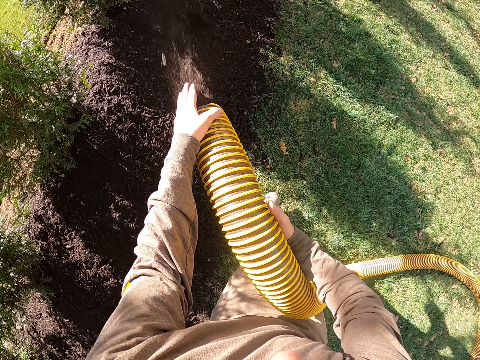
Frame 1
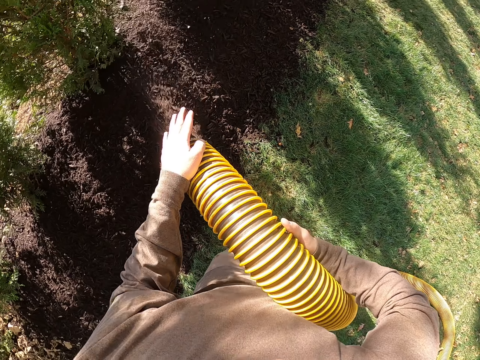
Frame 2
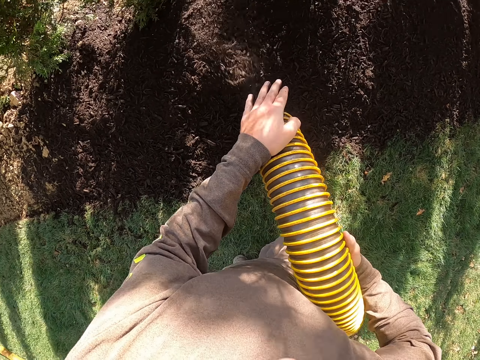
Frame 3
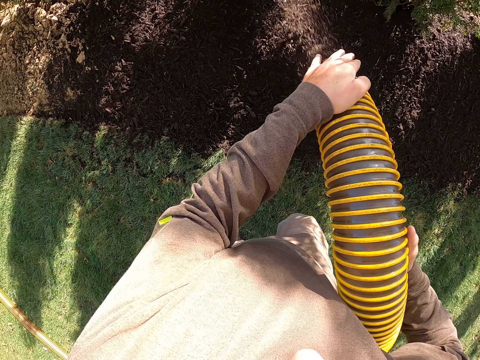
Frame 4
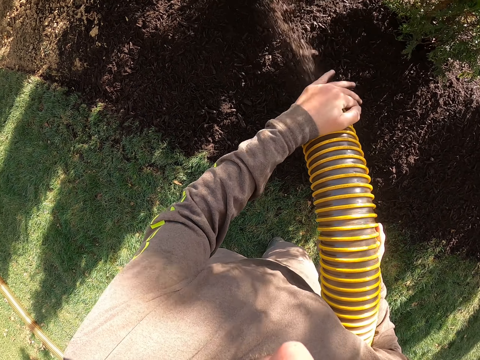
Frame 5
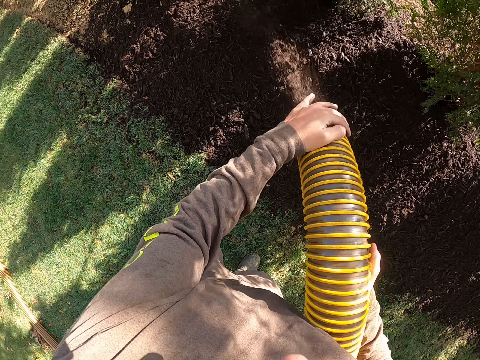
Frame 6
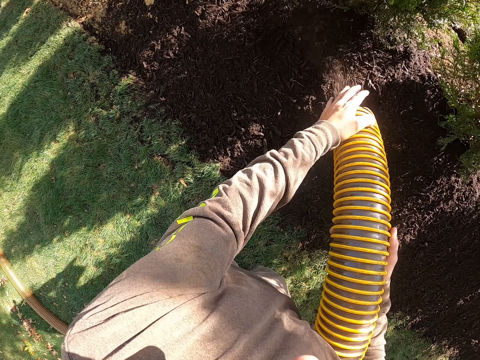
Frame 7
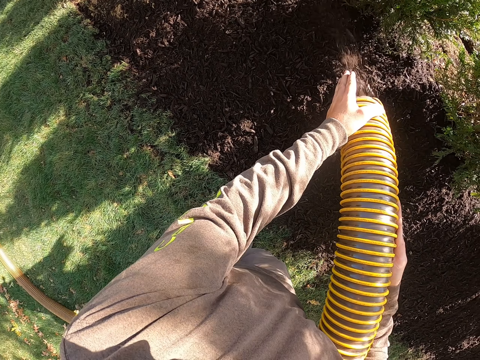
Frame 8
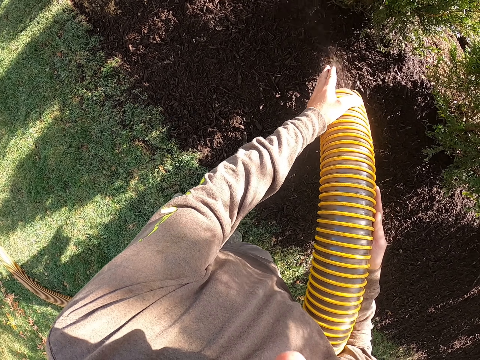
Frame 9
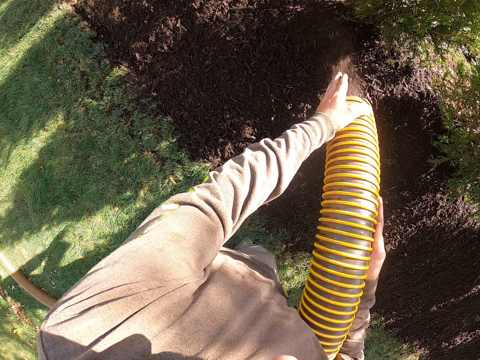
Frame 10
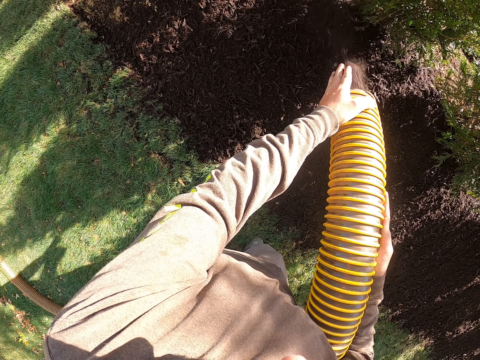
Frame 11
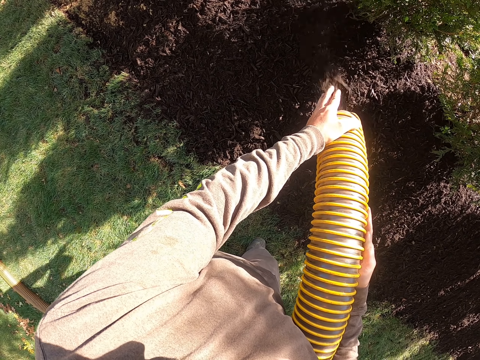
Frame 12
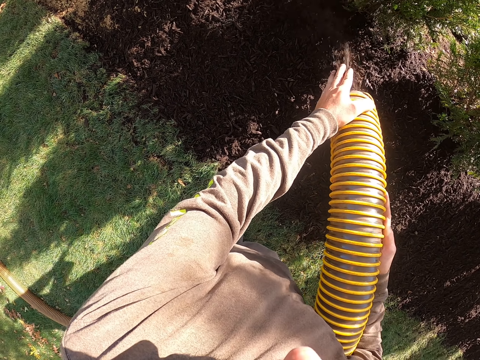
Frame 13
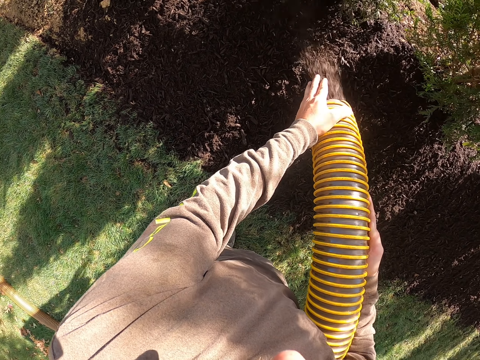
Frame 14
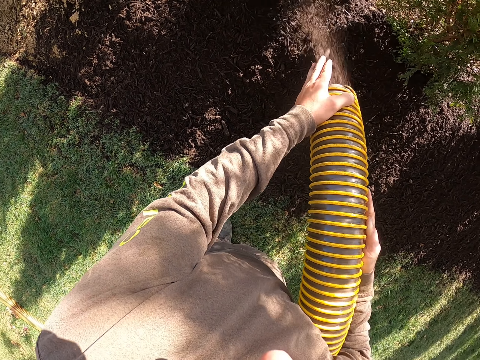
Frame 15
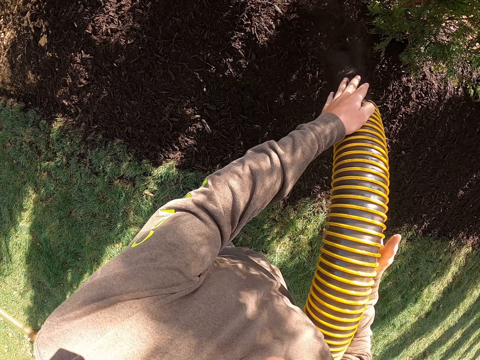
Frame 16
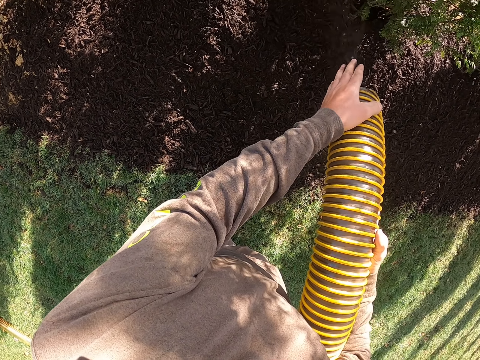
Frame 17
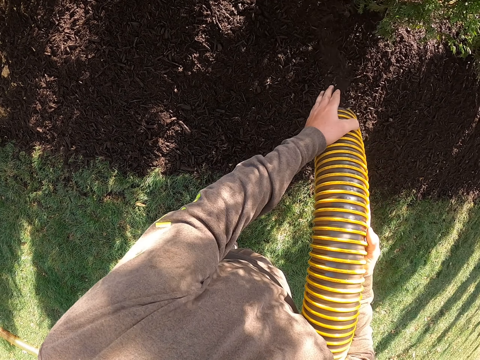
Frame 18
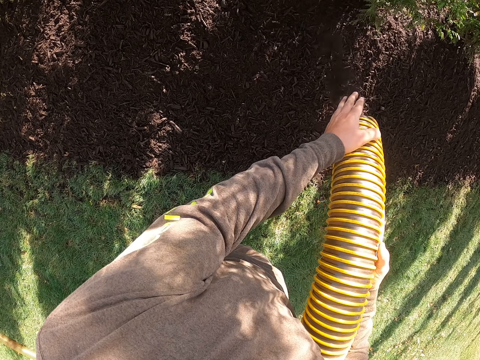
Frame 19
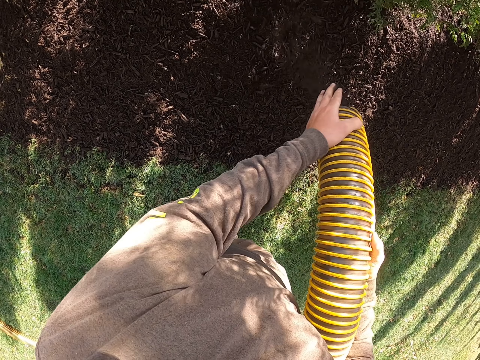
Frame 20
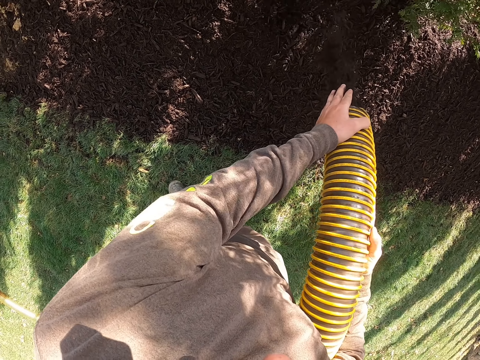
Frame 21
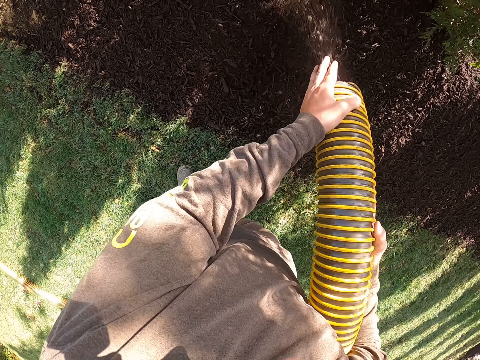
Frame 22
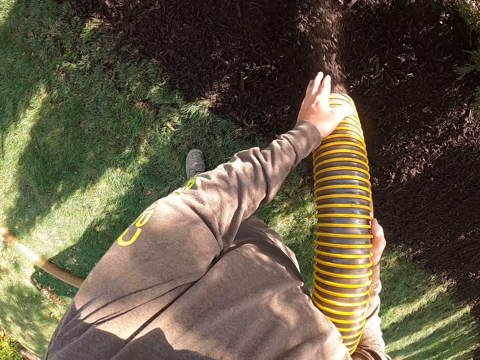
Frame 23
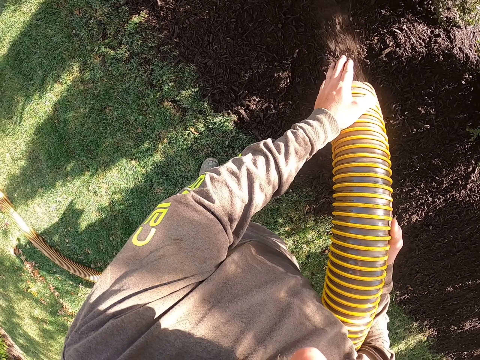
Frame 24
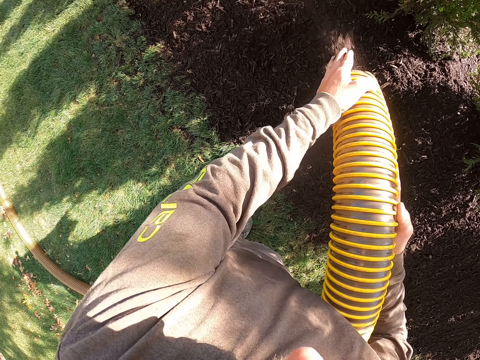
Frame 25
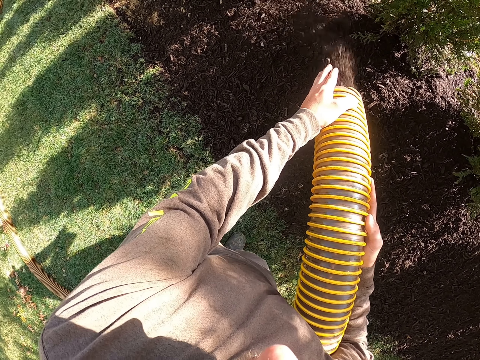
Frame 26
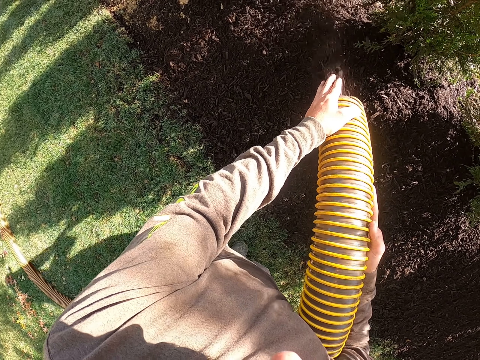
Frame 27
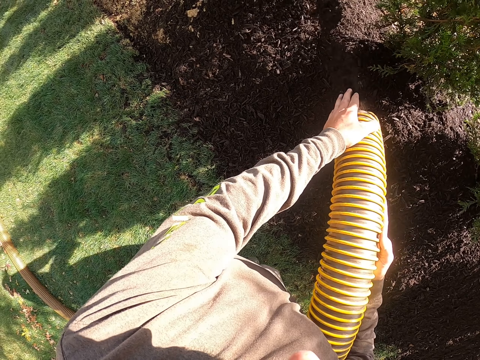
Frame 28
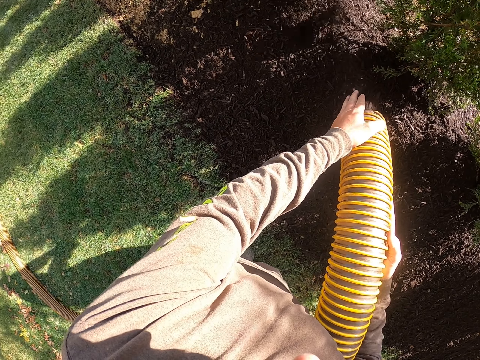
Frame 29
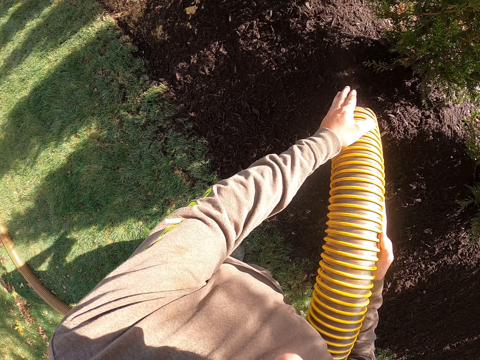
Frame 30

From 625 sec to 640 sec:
The camera wearer stares around. They pour manure on the ground with a plastic hose pipe.

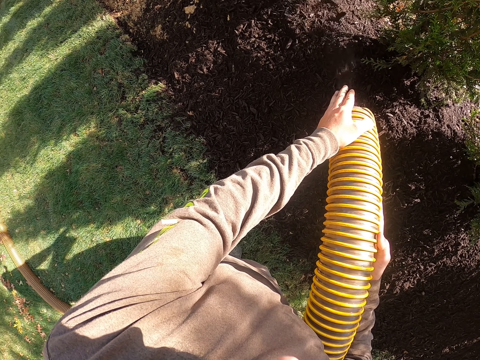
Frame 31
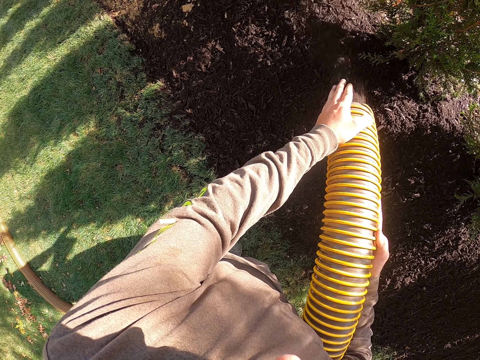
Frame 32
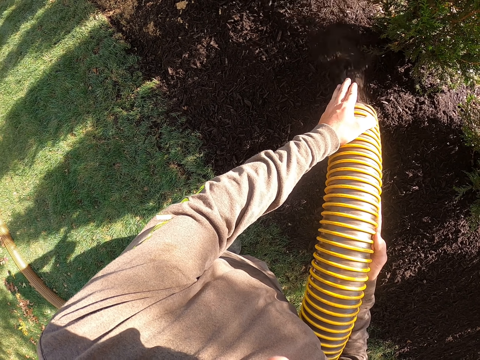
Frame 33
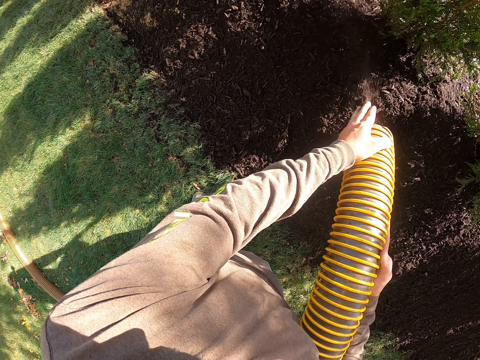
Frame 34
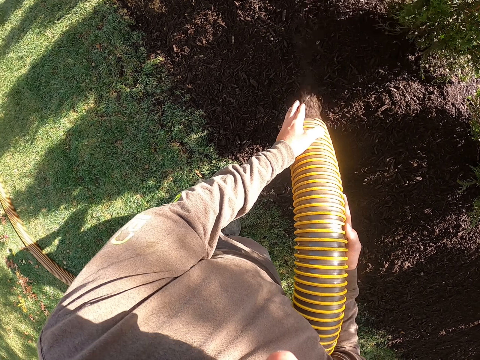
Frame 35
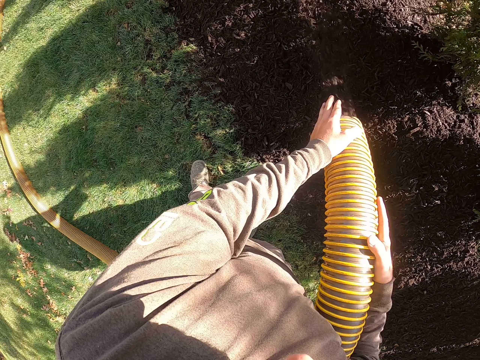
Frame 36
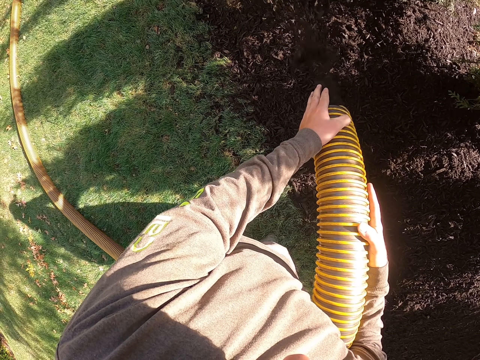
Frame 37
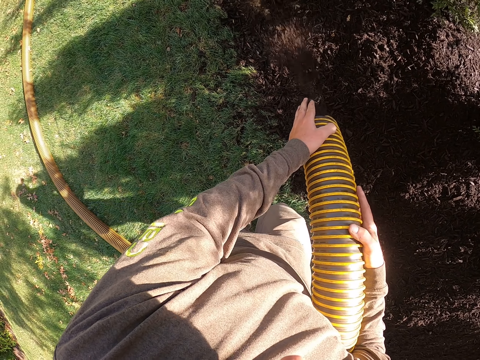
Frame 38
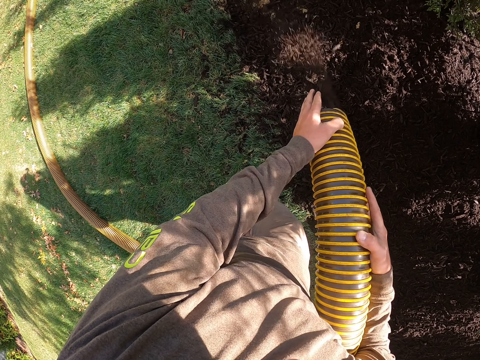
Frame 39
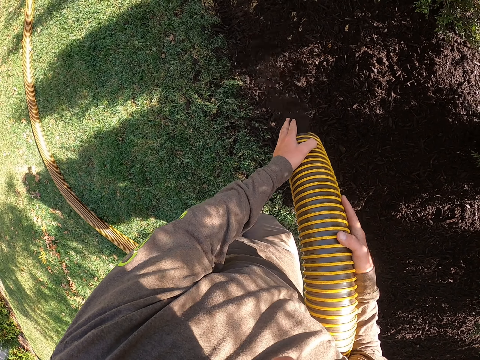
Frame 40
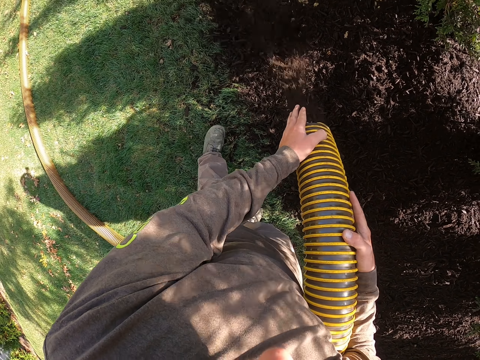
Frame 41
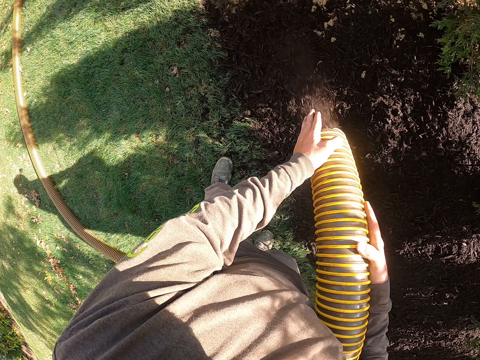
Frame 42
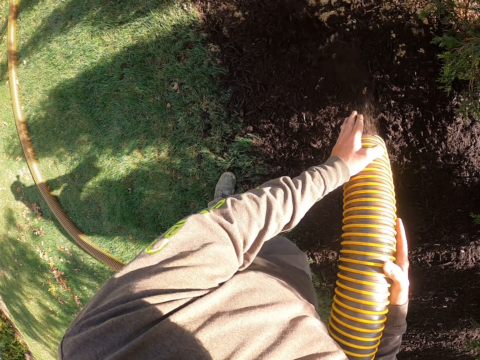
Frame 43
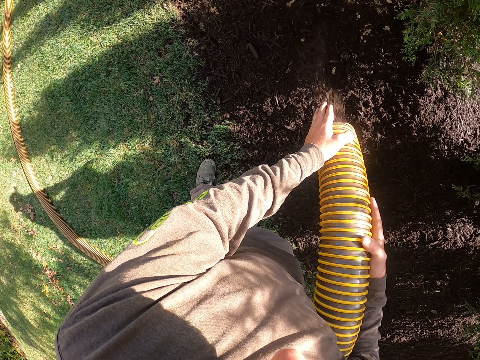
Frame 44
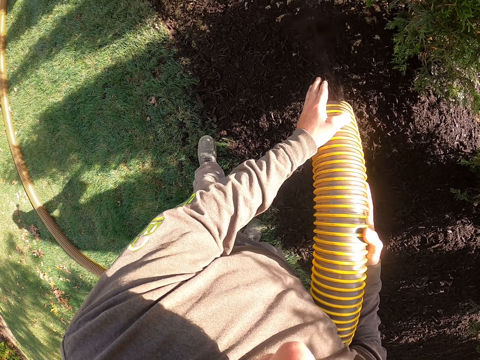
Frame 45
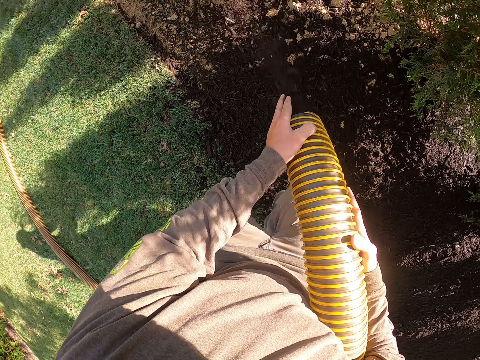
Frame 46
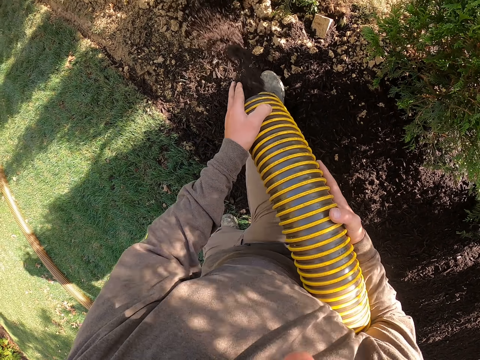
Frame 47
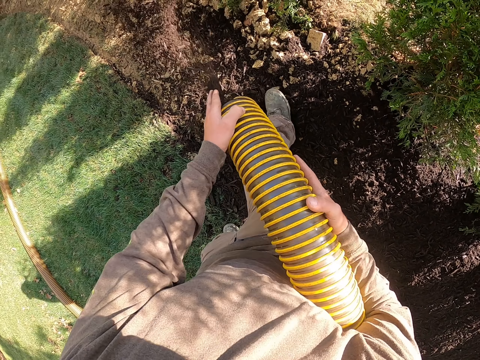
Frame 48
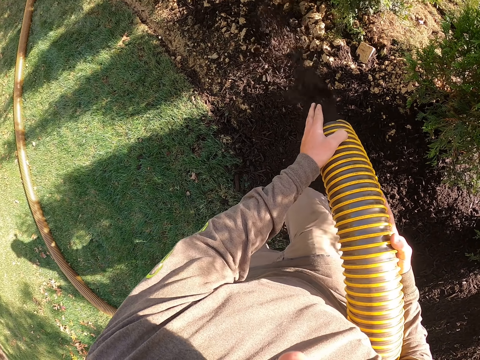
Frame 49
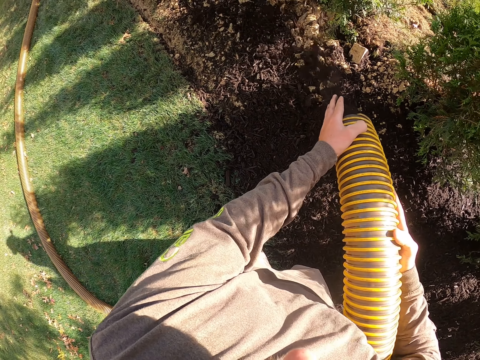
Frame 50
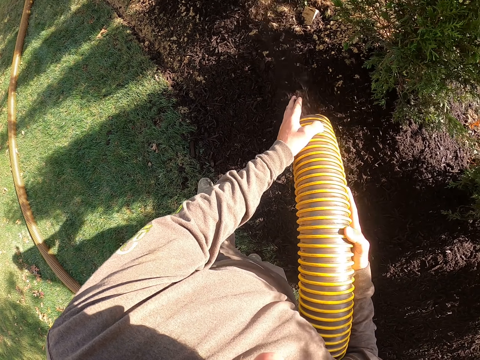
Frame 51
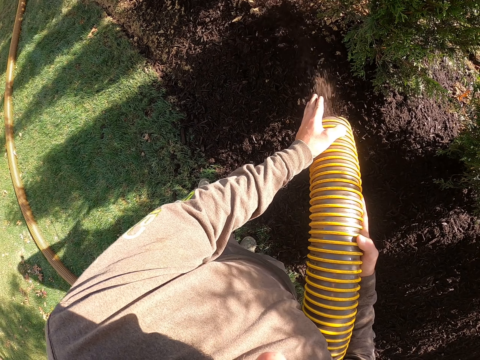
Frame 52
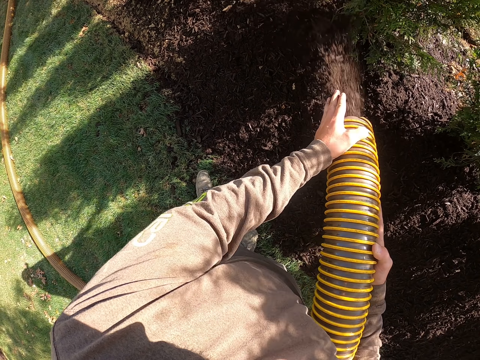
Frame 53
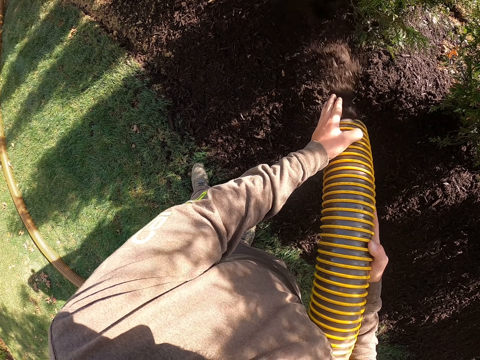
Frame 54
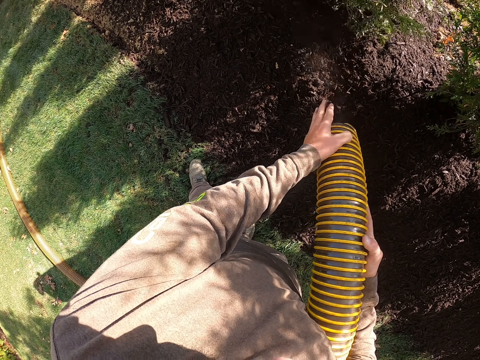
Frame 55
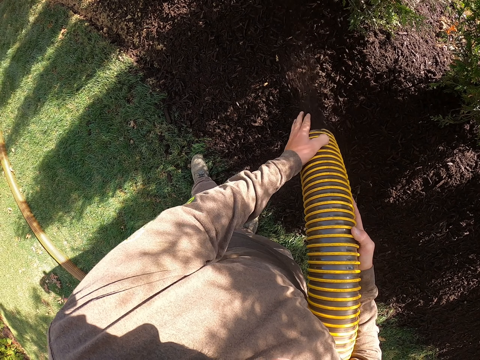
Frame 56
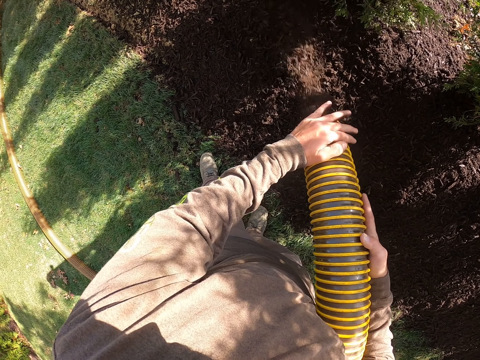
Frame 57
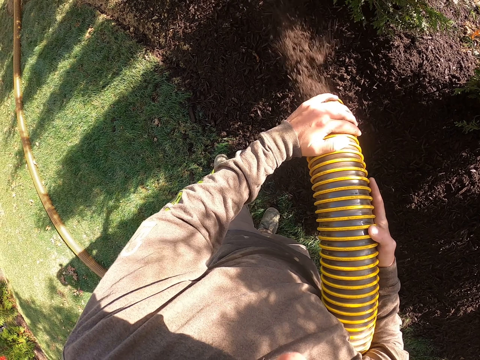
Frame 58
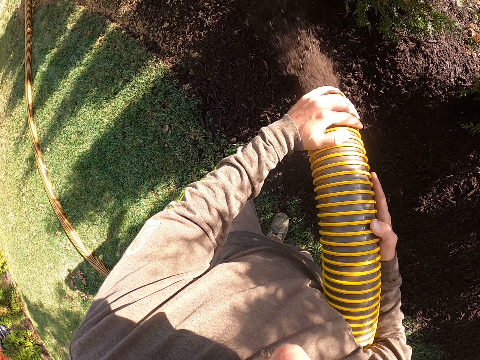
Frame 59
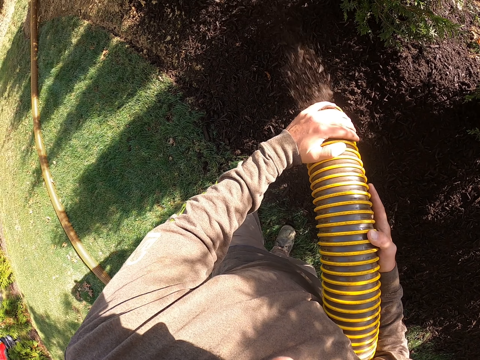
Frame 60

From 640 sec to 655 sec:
The camera wearer moves the leg. They pour manure on the ground with a hose plastic pipe. They put a right leg on a heap of manure. They pour manure on the ground with the hose plastic pipe.
